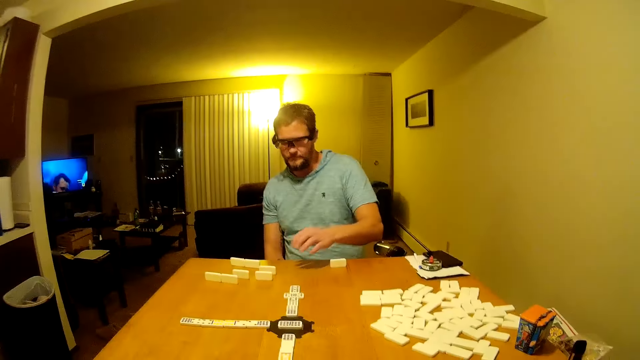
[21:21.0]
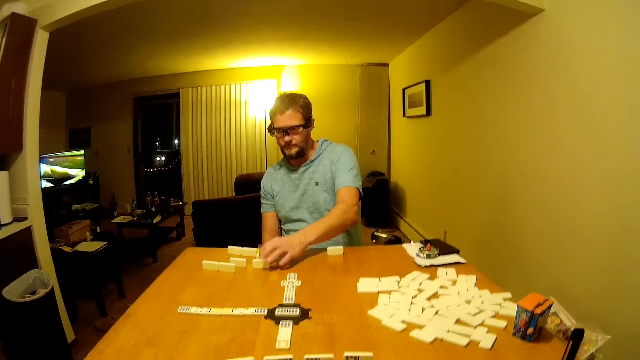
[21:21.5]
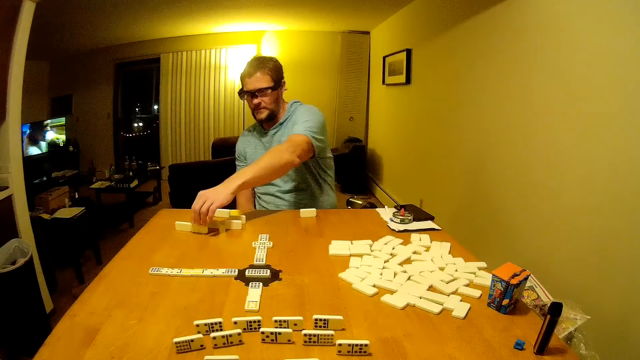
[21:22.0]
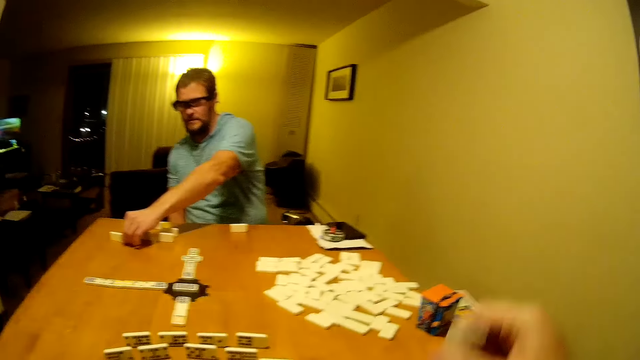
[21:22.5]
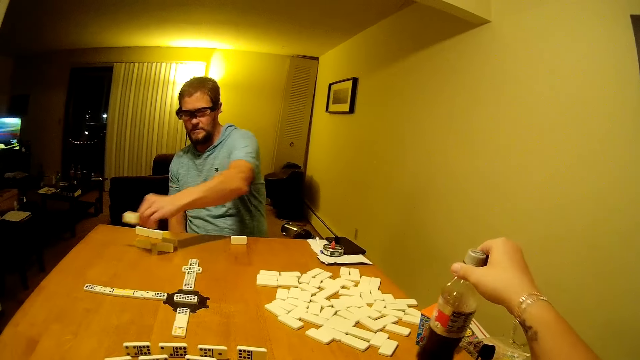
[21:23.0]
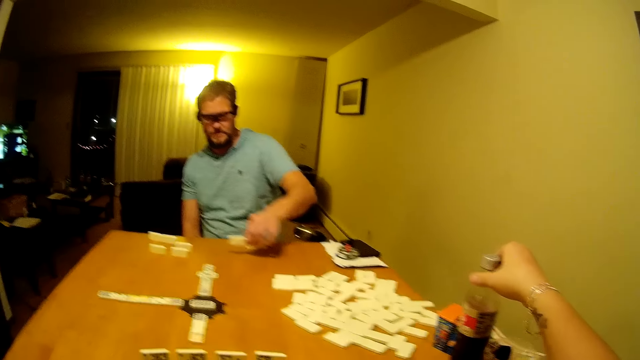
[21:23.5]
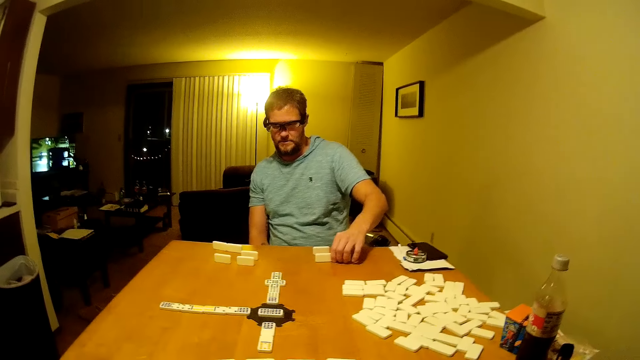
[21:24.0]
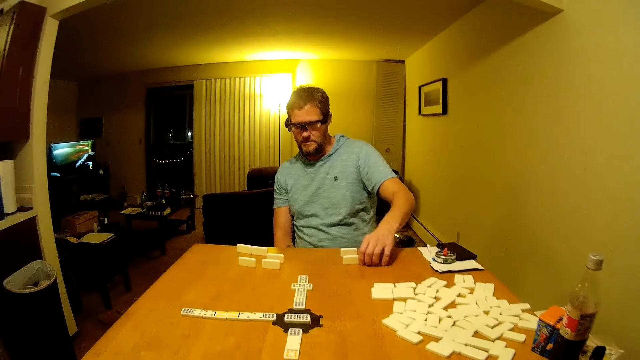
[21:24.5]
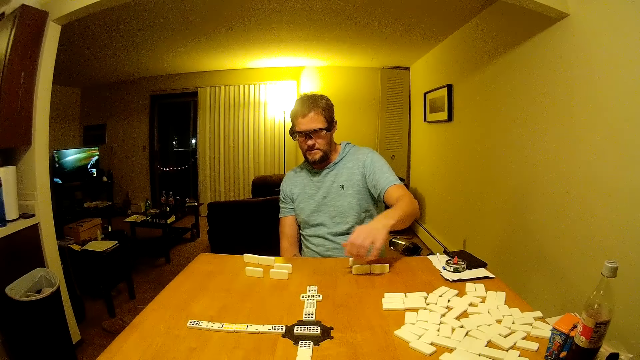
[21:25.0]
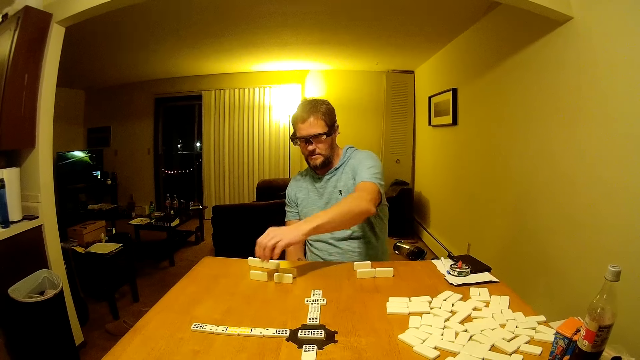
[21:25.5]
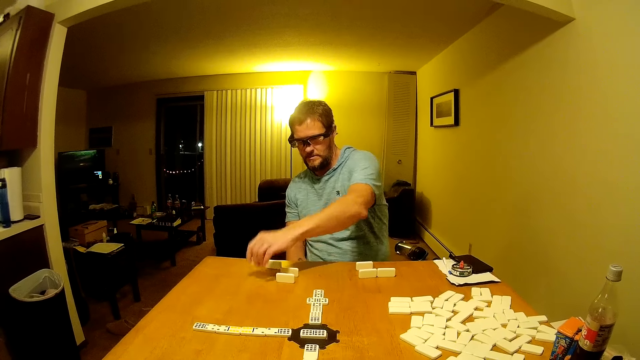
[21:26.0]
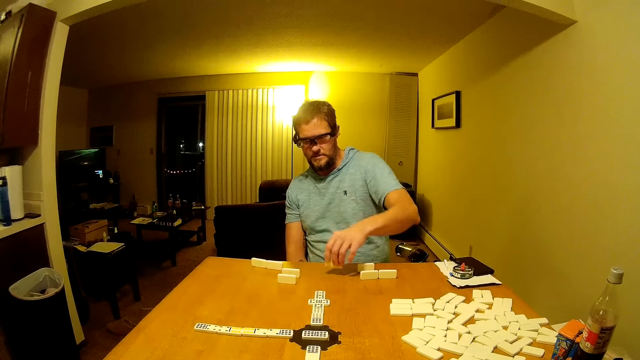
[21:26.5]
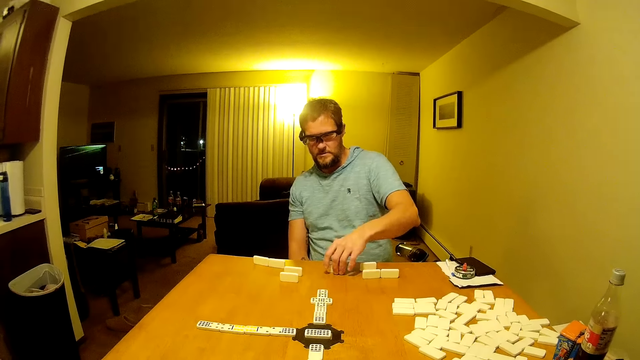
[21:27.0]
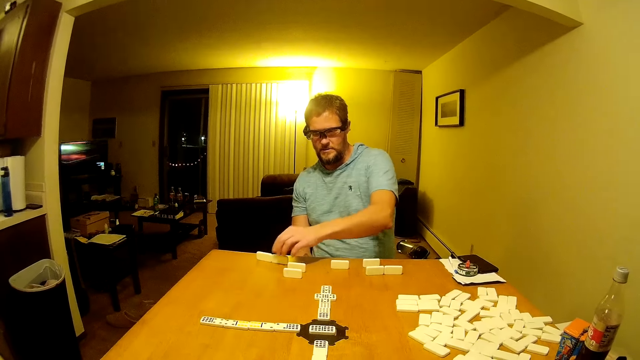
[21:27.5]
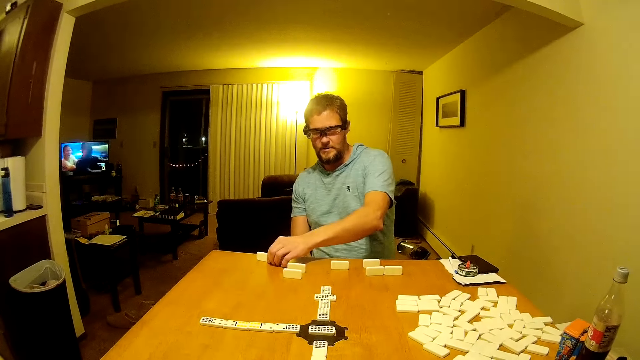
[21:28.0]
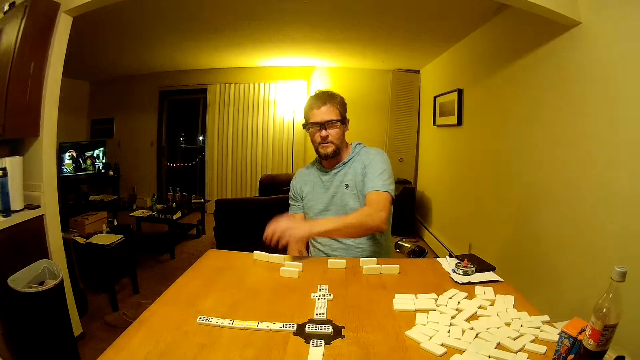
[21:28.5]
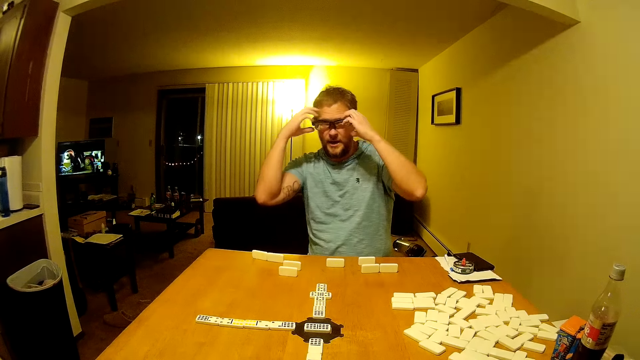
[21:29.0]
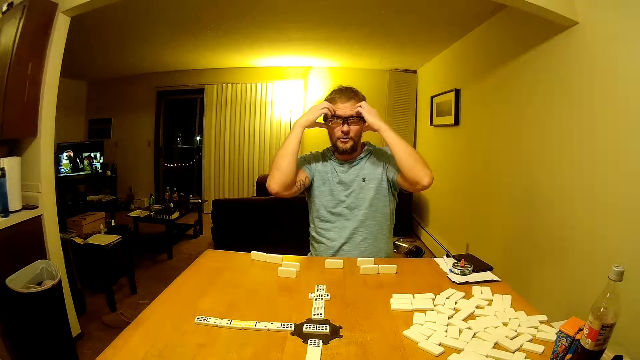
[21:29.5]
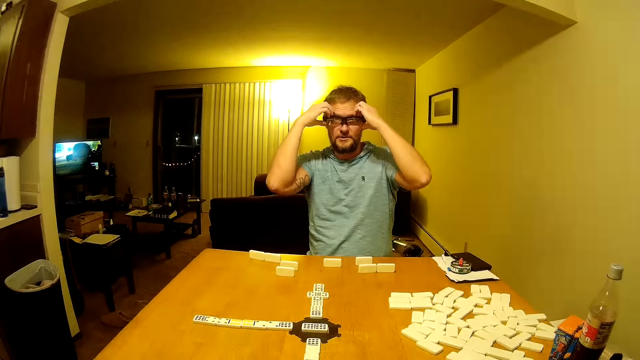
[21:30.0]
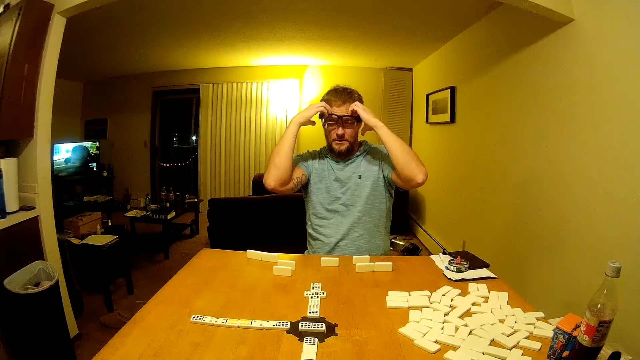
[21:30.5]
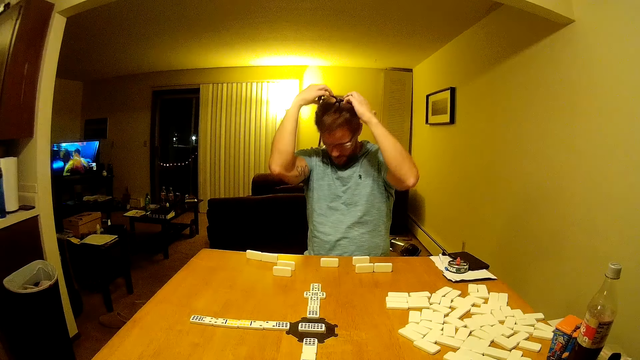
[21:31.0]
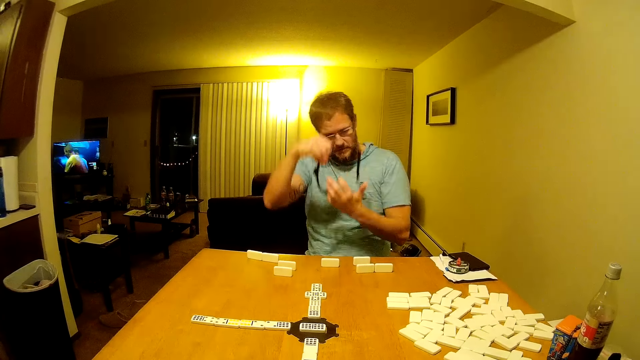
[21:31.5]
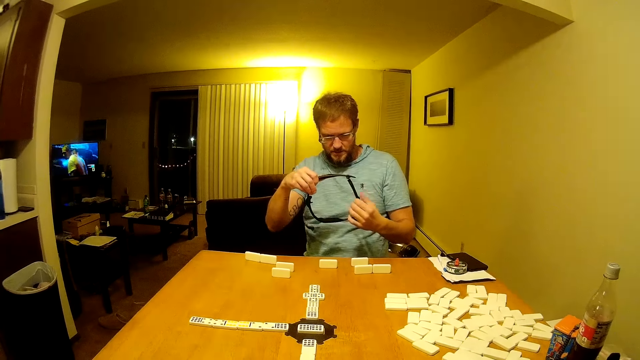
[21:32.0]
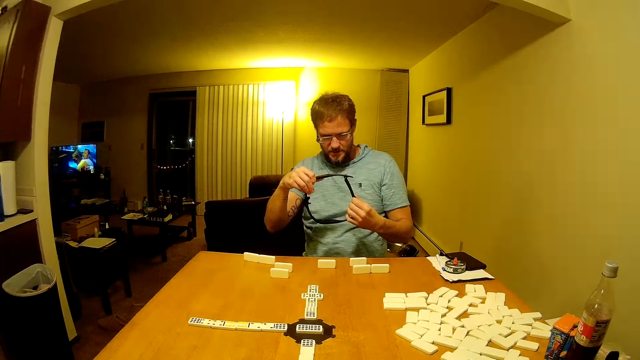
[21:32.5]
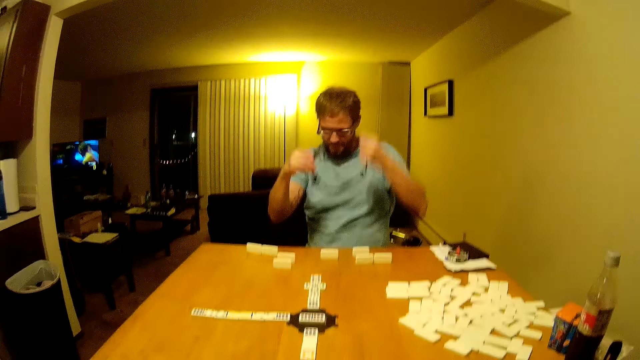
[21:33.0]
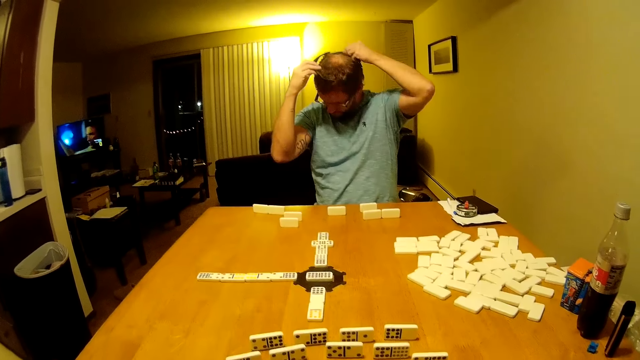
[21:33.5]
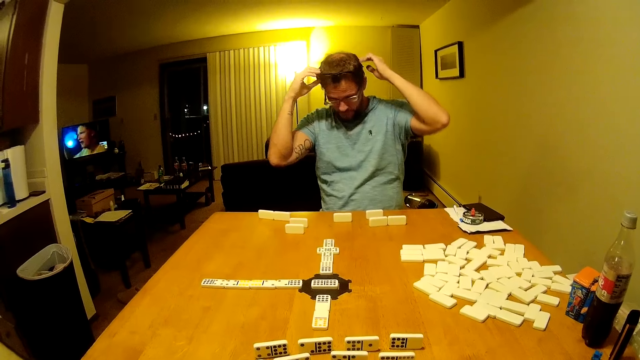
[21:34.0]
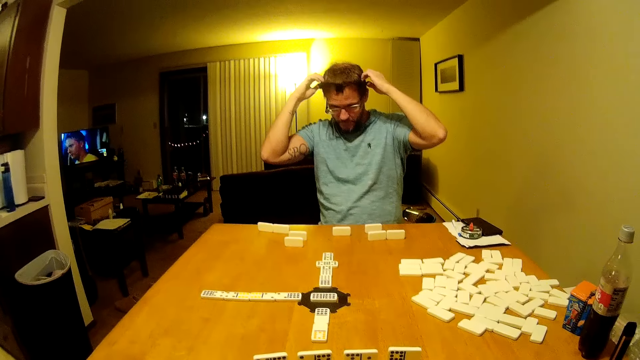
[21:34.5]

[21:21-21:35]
A man picks up domino pieces. The camera wearer places the bottle of something on the table. The man places the domino pieces on the table, picks up the domino pieces from the table, places the domino piece on the table, touches the domino piece, and holds a camera. The man removes the glasses, removes the camera, stares at the camera, looks at the glasses, and wears the camera.

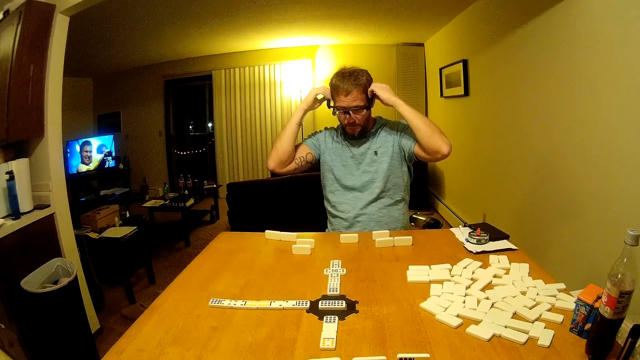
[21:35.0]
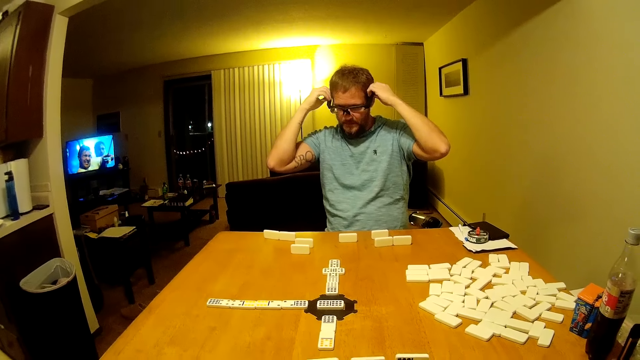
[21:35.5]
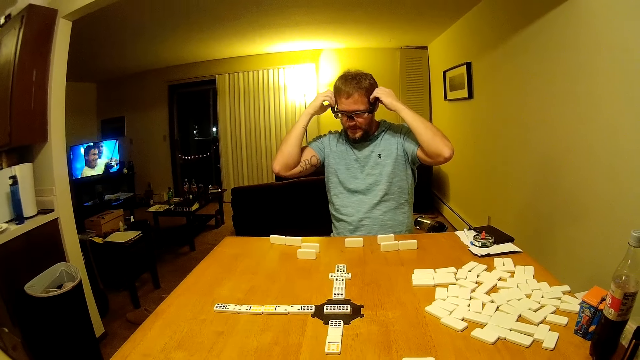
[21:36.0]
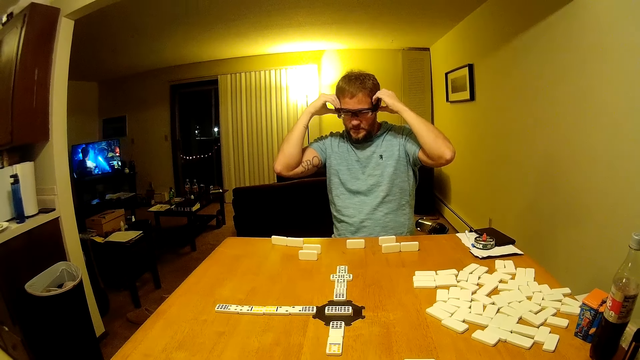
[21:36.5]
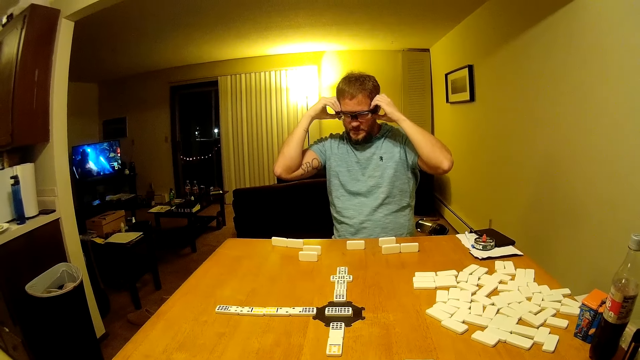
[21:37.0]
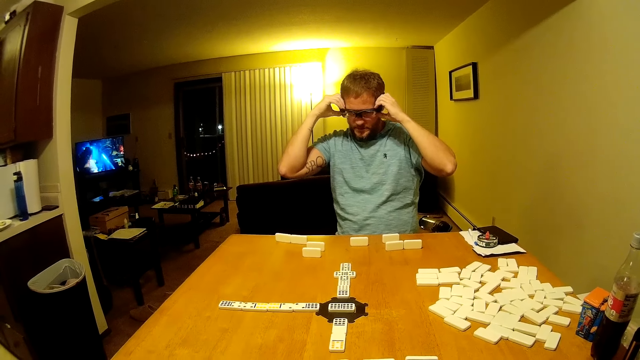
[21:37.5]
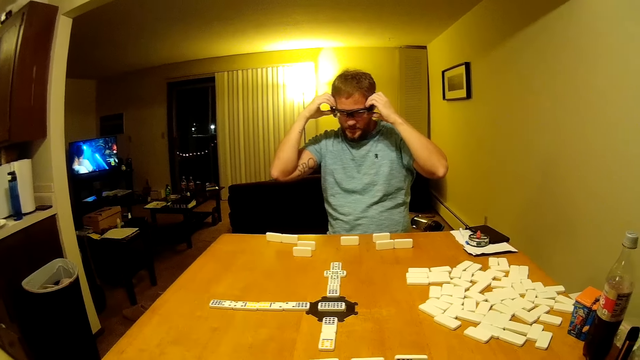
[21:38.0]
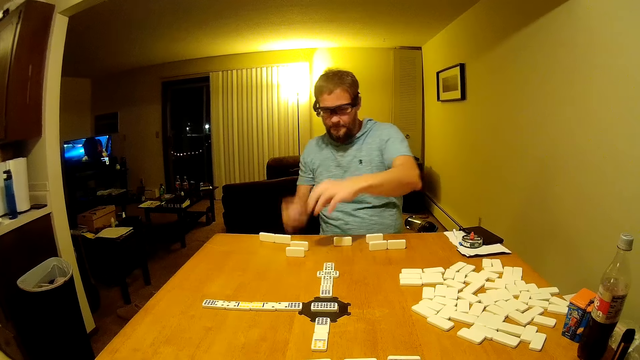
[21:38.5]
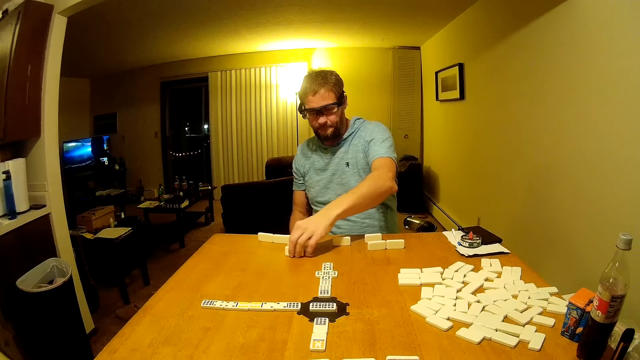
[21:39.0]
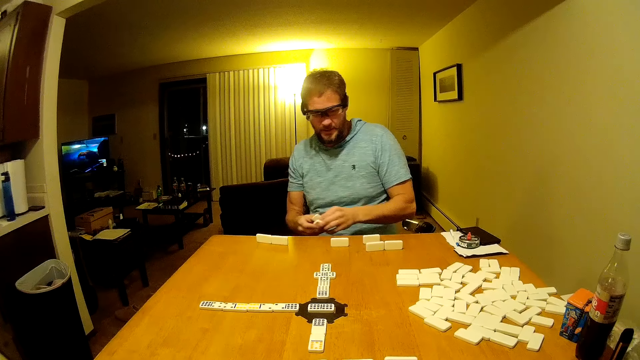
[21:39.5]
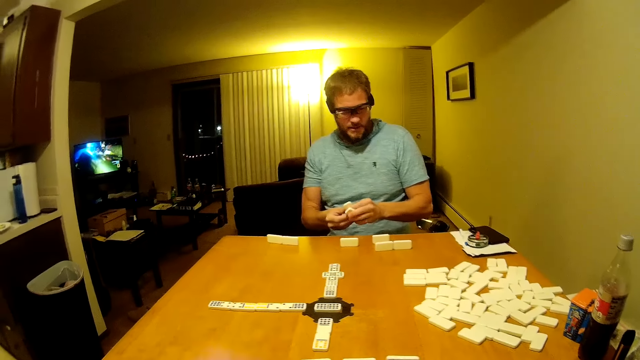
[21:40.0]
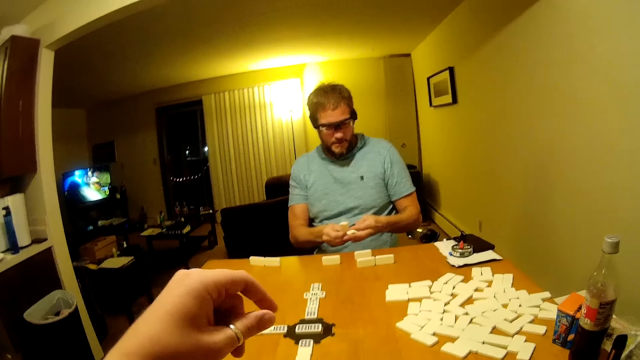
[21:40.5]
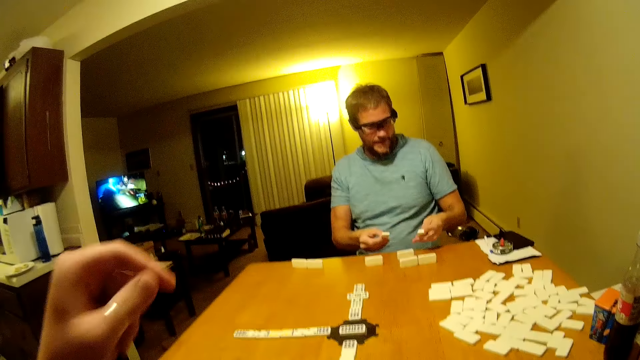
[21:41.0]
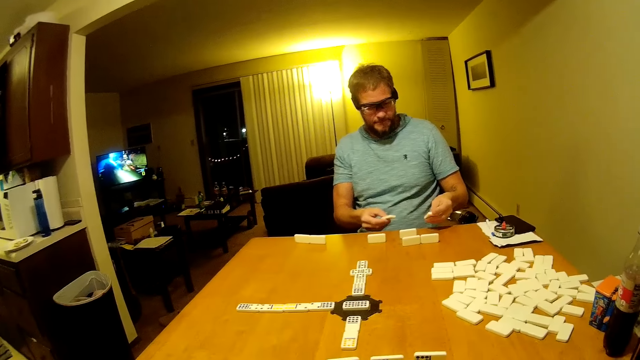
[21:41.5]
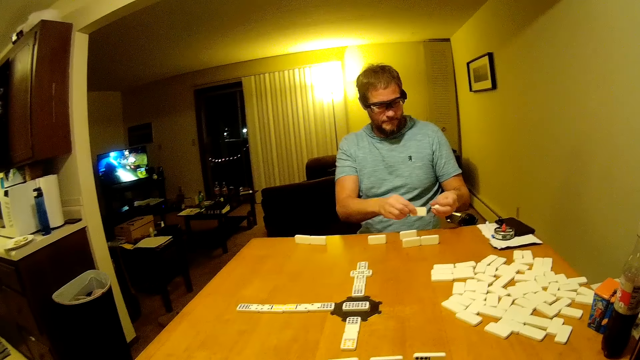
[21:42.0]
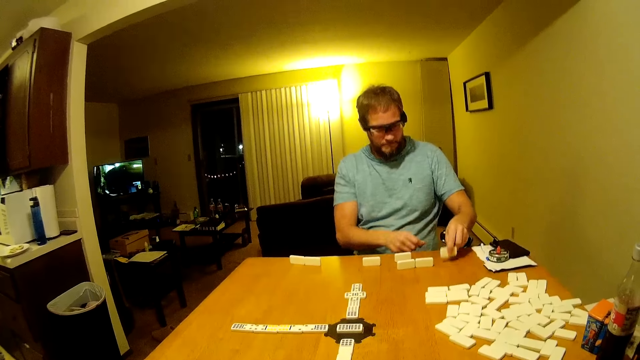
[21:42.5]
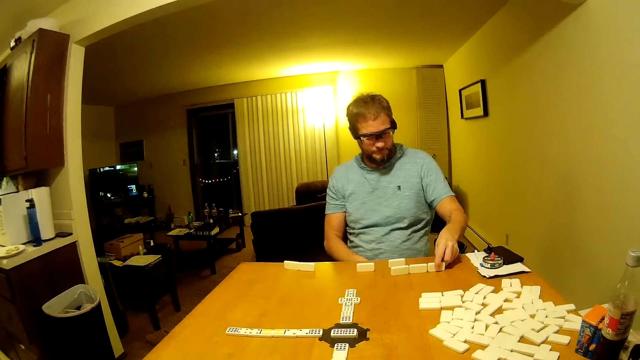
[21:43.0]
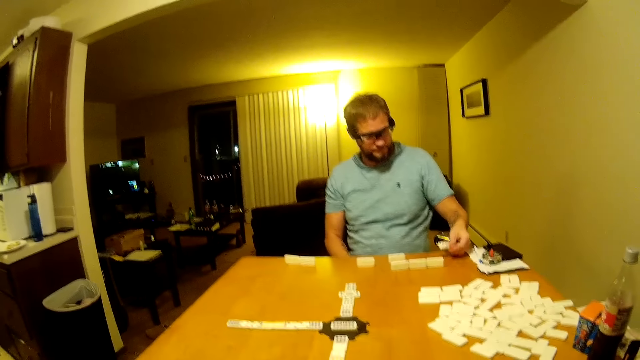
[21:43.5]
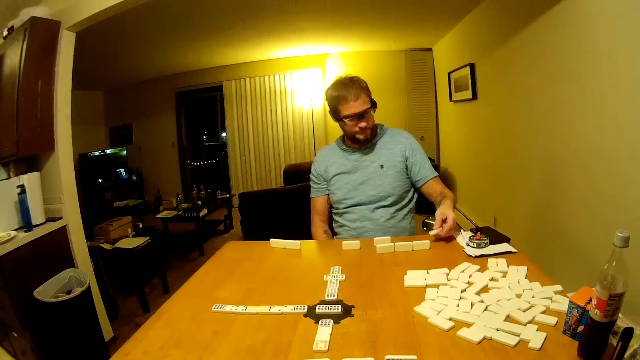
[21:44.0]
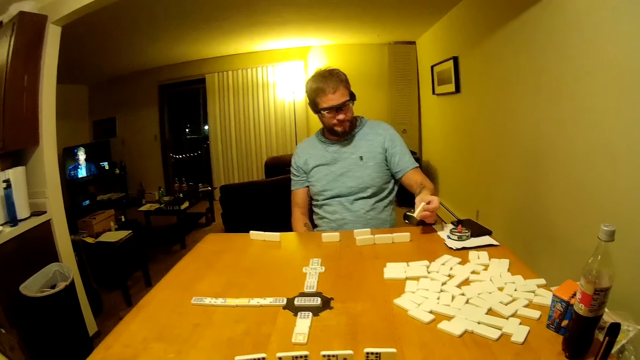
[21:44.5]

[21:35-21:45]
A man puts on the glasses. The man picks up domino pieces from the table, passes the domino piece to the right hand, passes the domino piece to the left hand, places the domino piece on the table, and rotates the domino piece in the hand.
